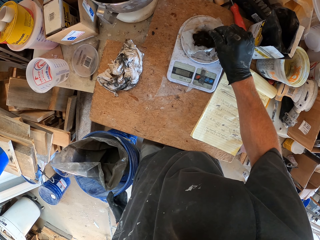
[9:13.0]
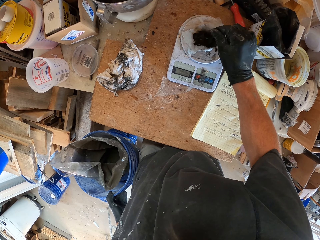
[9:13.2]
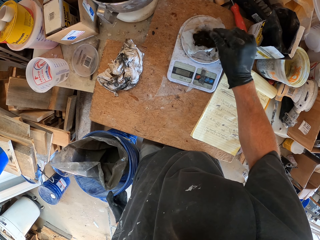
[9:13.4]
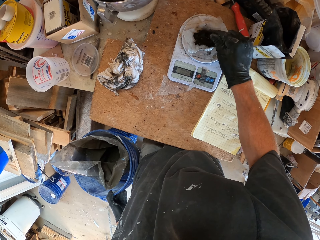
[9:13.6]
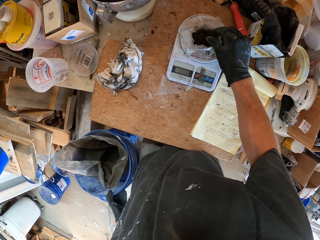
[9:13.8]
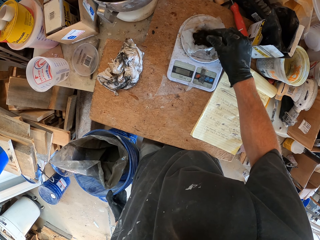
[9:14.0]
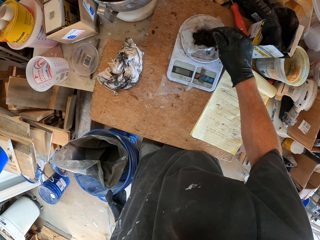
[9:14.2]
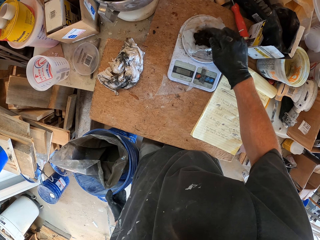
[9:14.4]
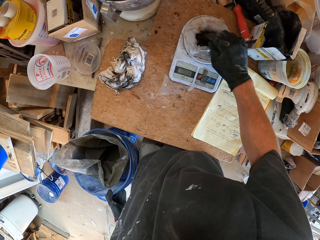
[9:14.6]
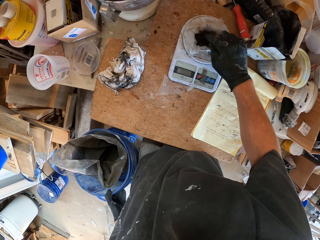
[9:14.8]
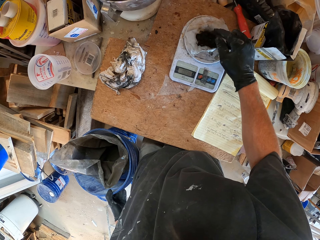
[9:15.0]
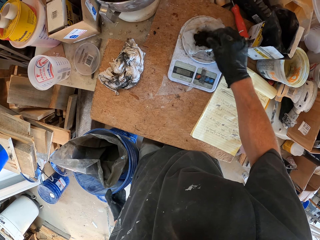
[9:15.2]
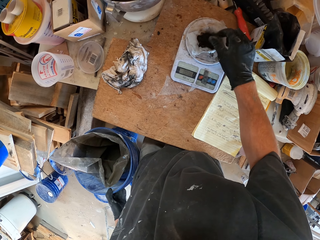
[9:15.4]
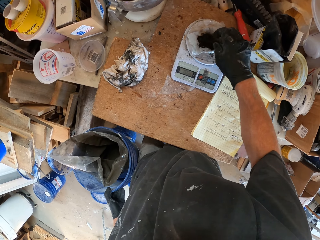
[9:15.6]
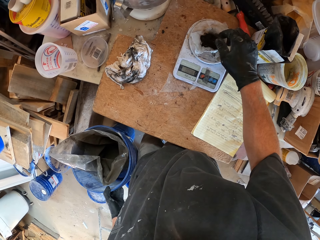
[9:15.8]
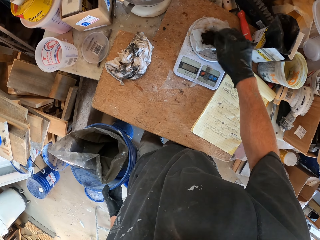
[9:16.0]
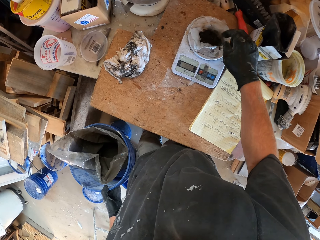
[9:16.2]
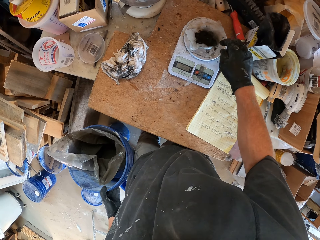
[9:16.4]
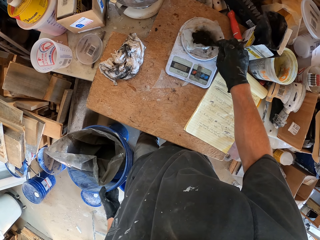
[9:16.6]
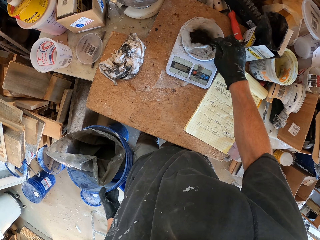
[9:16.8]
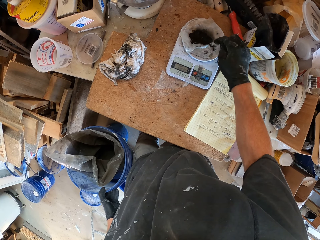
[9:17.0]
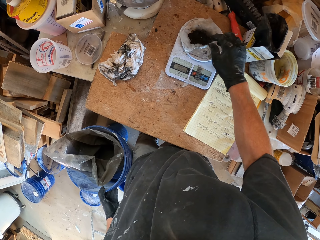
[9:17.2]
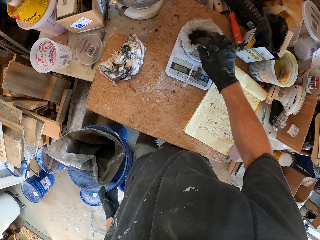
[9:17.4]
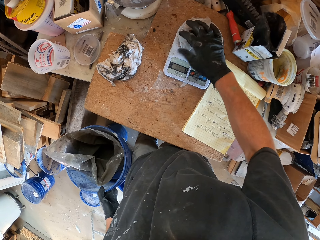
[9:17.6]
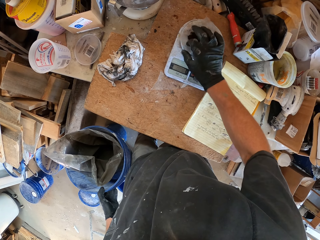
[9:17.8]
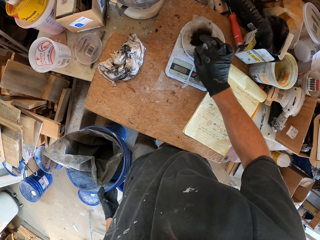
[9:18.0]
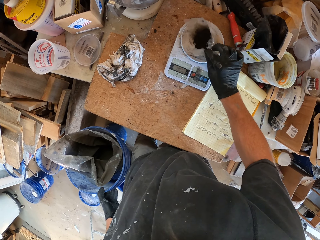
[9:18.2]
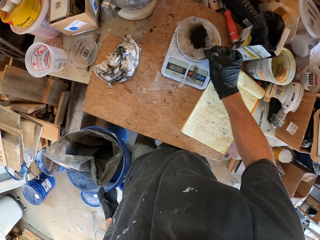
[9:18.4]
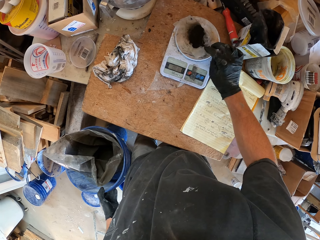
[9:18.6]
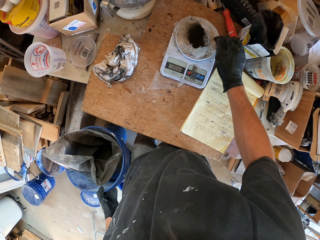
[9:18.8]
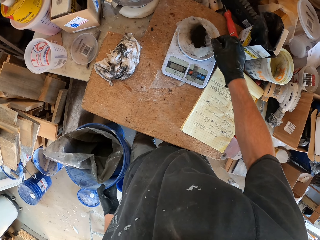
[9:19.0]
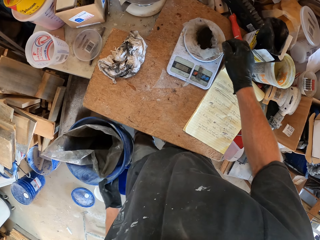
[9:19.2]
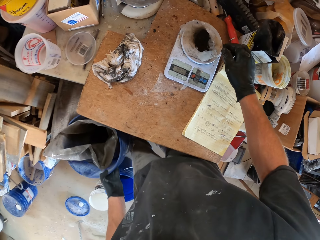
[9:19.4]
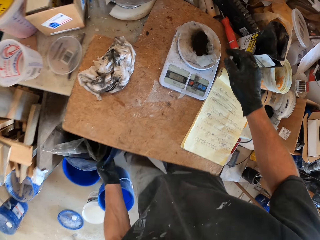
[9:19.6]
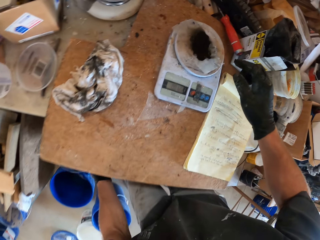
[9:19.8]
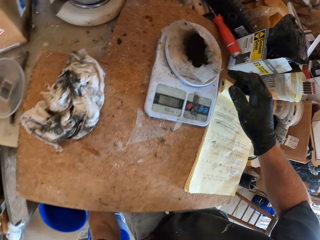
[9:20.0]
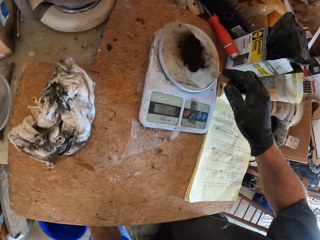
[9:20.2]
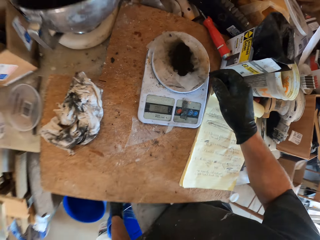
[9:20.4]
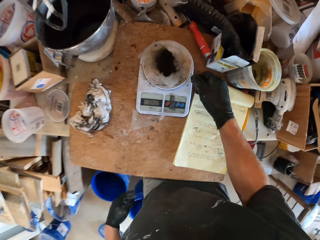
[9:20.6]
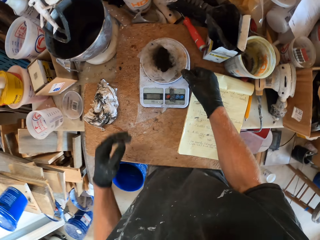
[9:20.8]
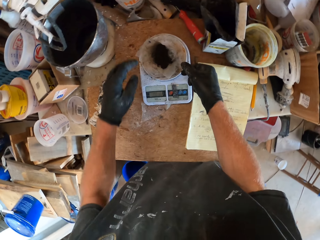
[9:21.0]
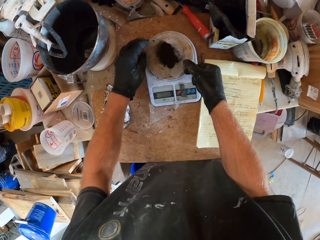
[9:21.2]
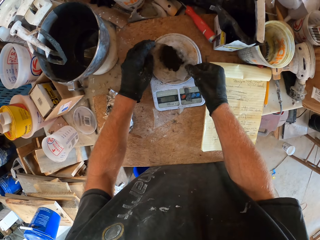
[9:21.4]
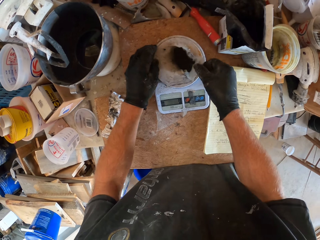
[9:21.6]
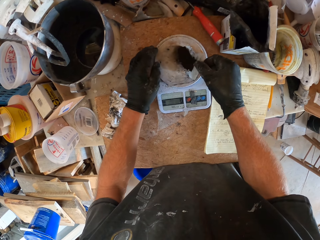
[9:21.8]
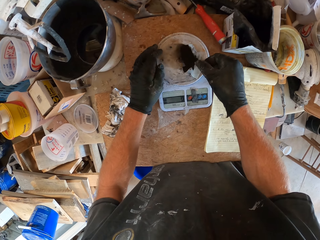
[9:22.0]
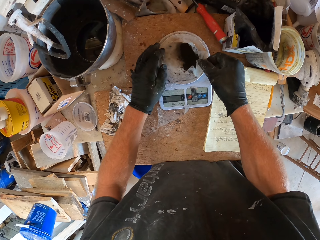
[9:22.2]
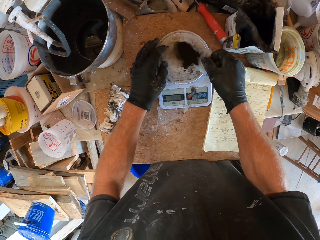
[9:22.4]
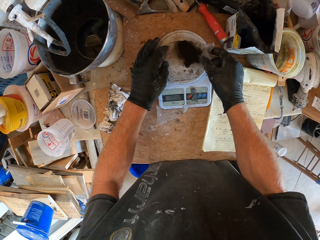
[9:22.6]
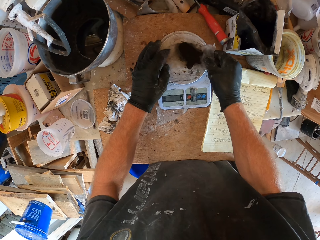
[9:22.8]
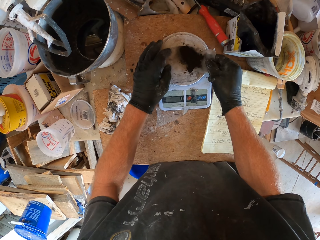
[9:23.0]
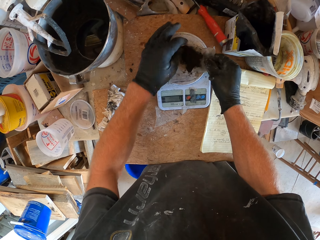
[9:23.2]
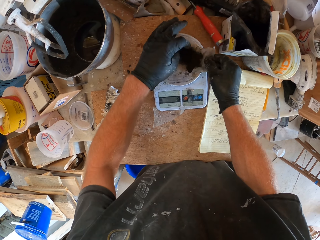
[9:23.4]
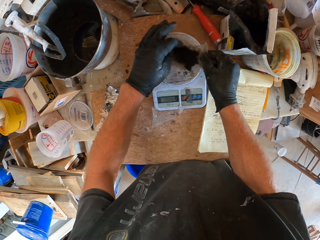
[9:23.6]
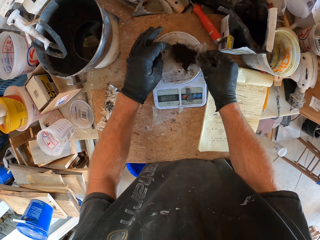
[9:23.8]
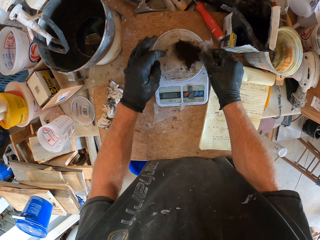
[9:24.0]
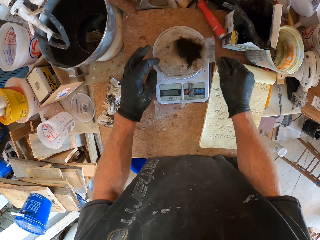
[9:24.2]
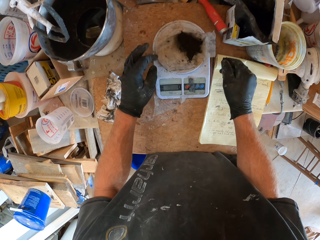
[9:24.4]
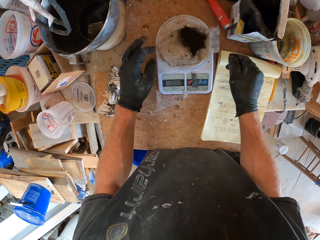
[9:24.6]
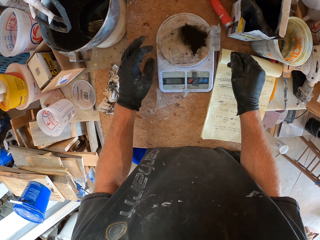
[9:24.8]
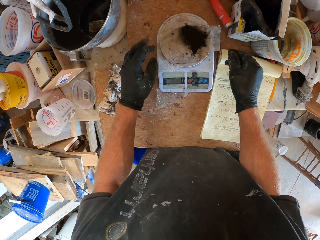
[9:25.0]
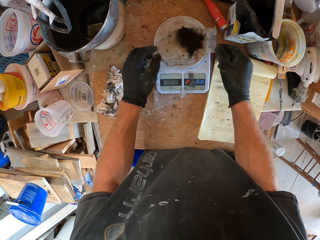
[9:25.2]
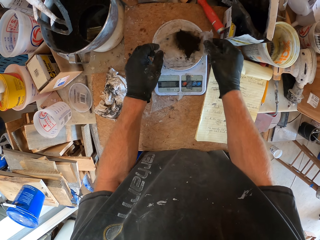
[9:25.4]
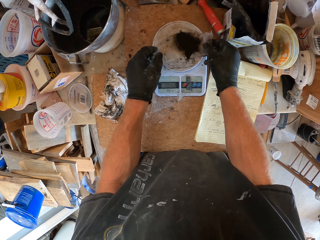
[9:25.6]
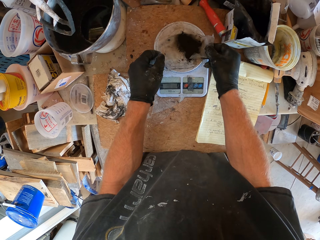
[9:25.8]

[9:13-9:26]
The camera wearer picks something from the weighing machine.

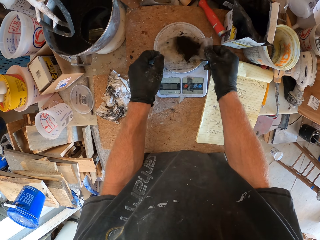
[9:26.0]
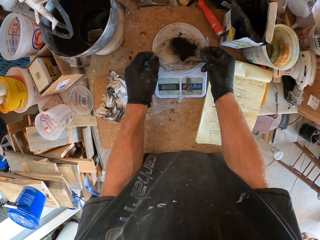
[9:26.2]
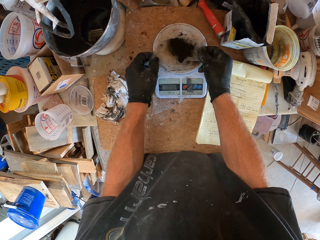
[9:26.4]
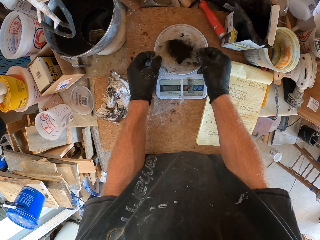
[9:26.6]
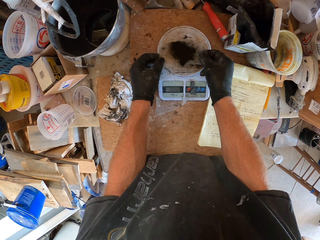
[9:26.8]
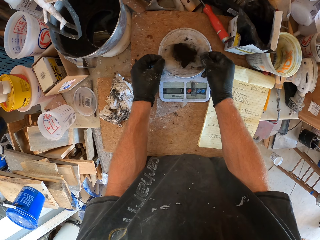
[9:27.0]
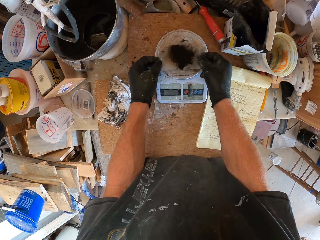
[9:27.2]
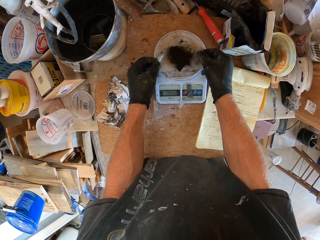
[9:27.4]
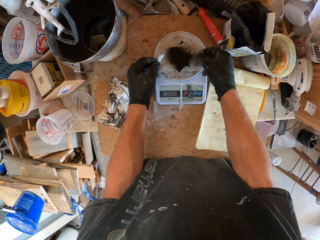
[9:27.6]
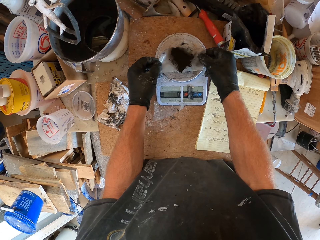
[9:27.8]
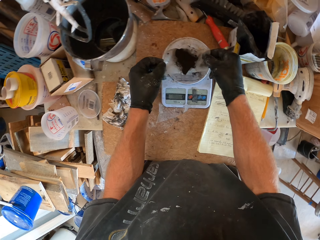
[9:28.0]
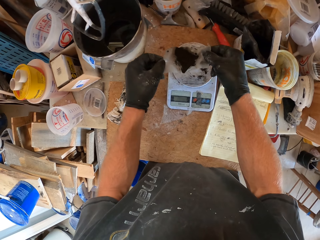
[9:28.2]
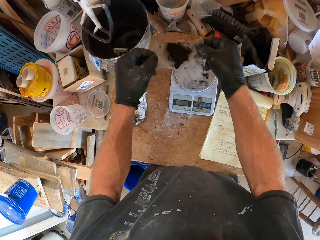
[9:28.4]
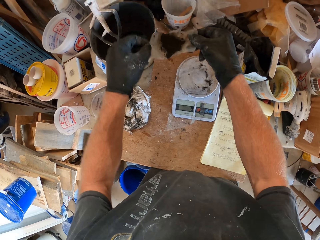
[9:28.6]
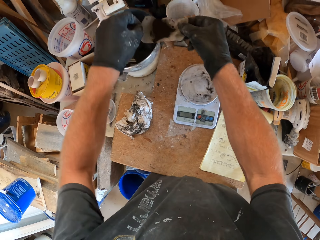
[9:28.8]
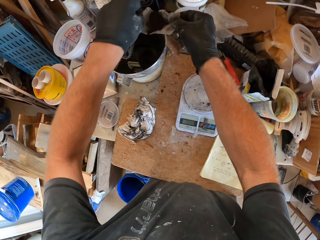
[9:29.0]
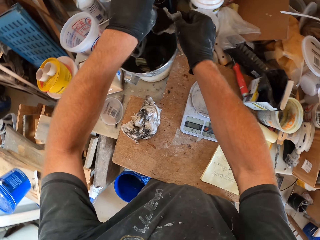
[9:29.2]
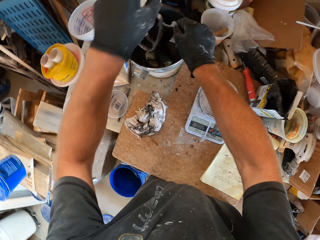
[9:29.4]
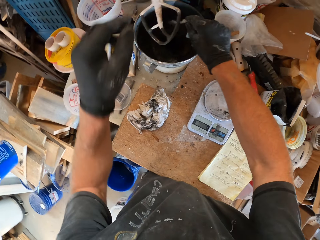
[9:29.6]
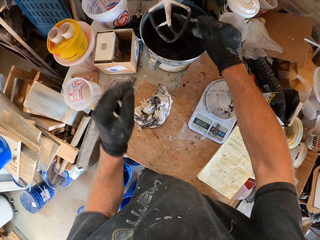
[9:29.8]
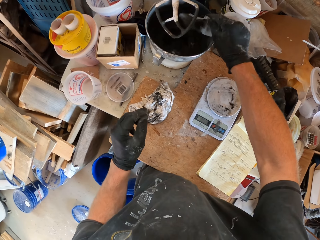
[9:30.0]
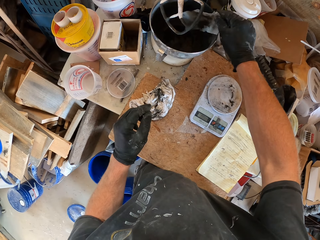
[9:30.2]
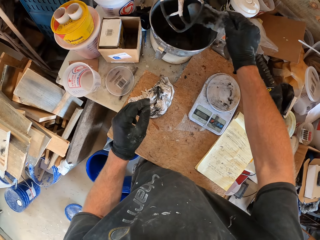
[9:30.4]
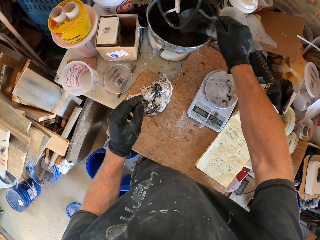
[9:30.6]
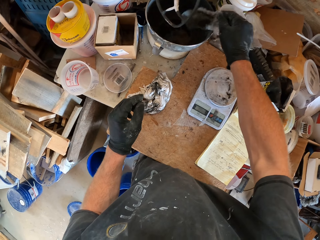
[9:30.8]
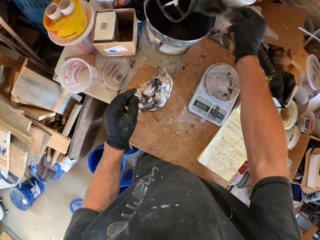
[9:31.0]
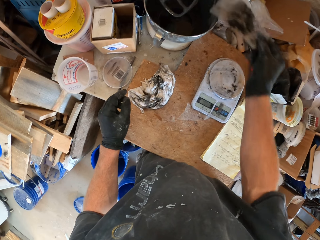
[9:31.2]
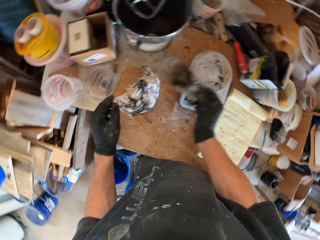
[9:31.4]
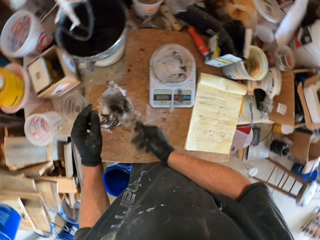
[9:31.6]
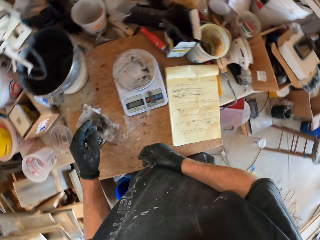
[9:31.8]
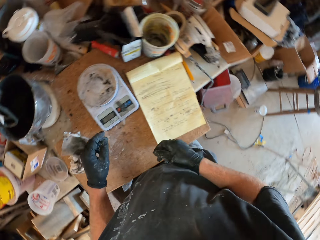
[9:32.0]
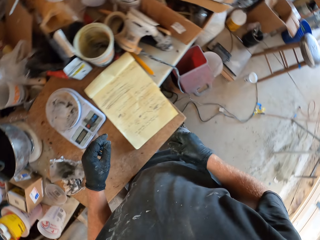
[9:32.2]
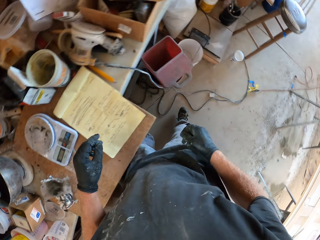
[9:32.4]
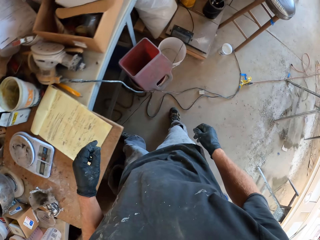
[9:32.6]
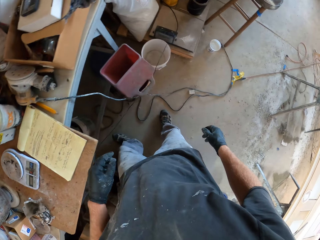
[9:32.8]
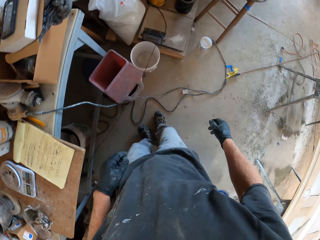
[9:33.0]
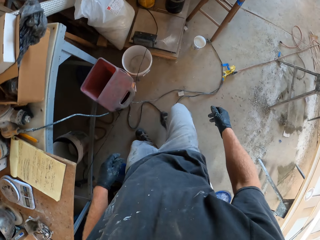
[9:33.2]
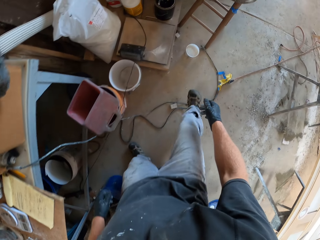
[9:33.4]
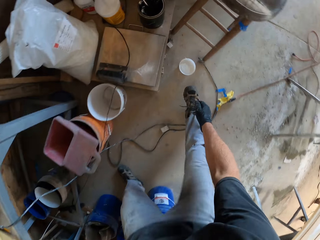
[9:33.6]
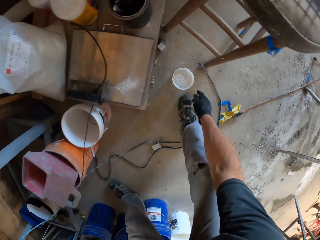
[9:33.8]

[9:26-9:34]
The camera wearer pours something in a mixer. They put something in the bowl. They walk around.
